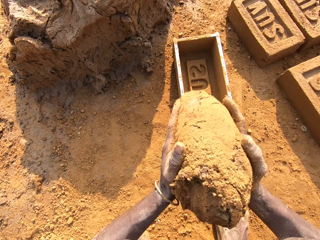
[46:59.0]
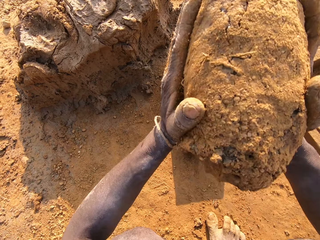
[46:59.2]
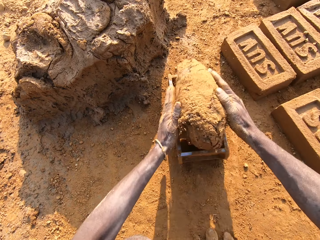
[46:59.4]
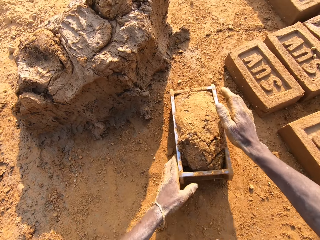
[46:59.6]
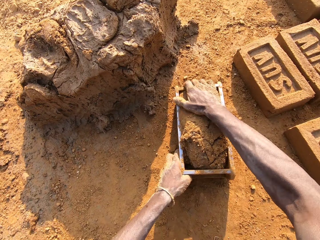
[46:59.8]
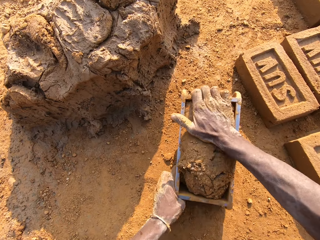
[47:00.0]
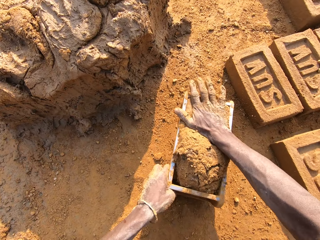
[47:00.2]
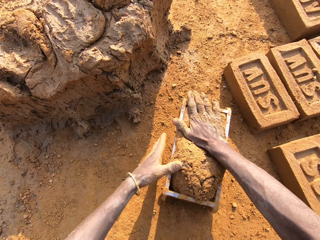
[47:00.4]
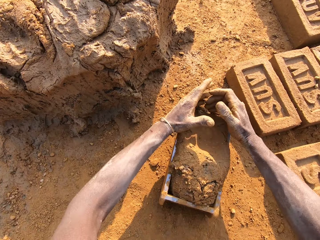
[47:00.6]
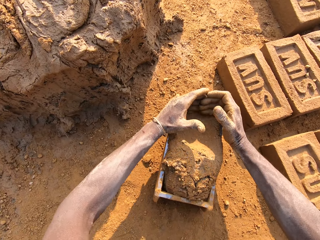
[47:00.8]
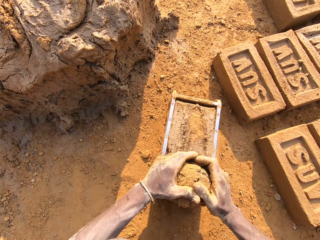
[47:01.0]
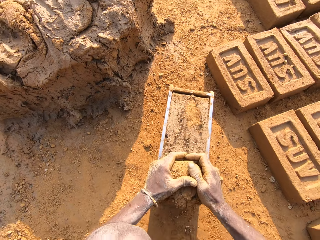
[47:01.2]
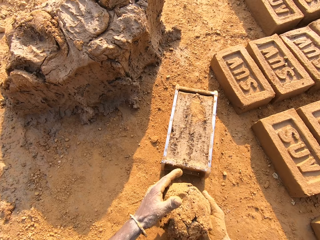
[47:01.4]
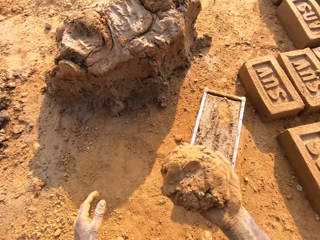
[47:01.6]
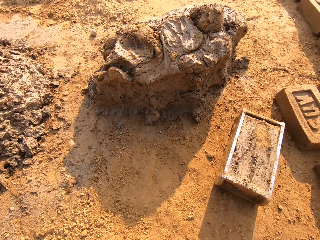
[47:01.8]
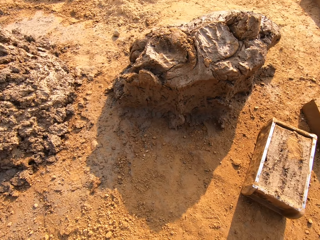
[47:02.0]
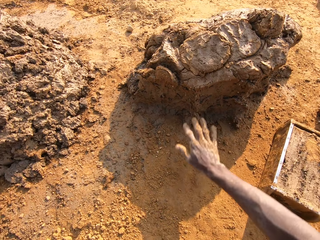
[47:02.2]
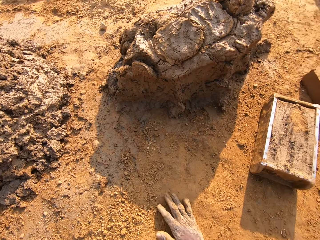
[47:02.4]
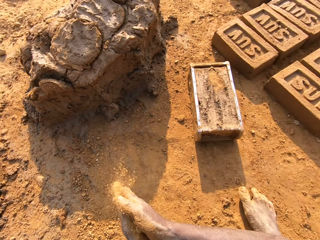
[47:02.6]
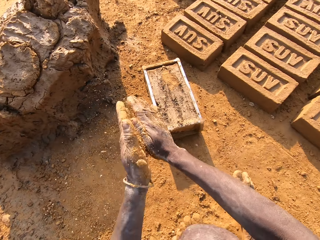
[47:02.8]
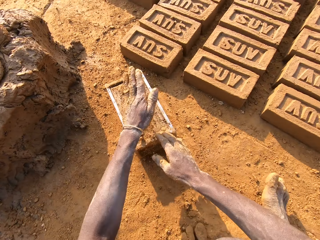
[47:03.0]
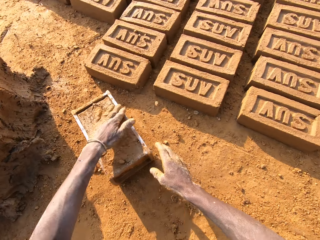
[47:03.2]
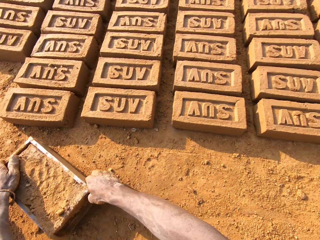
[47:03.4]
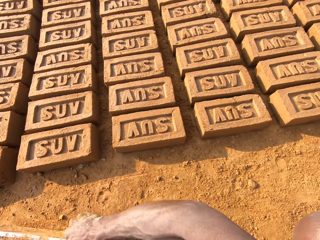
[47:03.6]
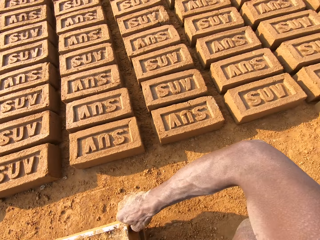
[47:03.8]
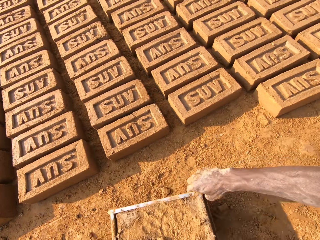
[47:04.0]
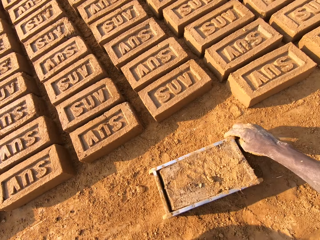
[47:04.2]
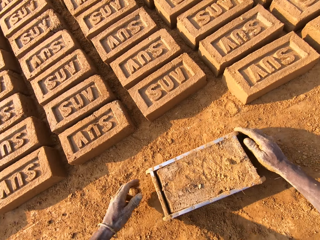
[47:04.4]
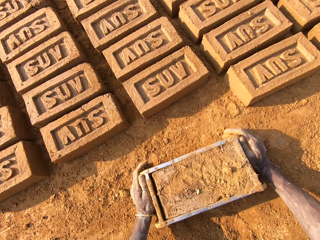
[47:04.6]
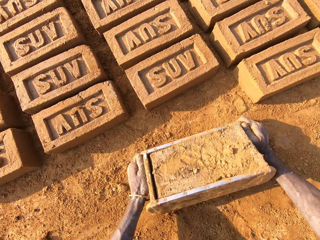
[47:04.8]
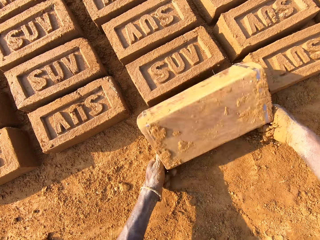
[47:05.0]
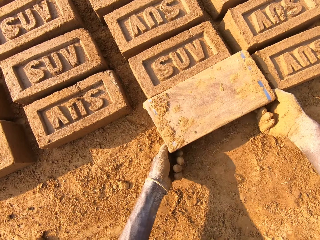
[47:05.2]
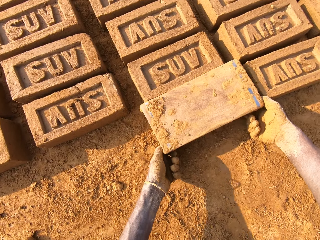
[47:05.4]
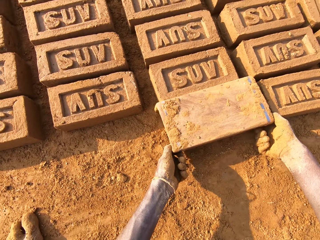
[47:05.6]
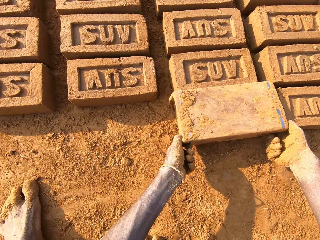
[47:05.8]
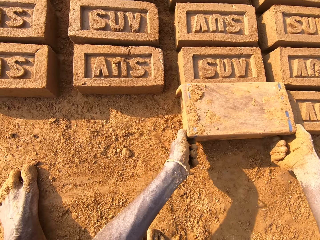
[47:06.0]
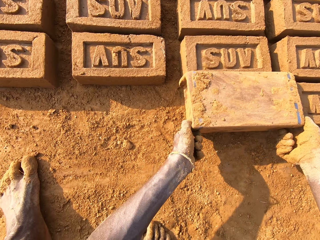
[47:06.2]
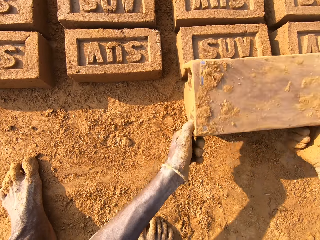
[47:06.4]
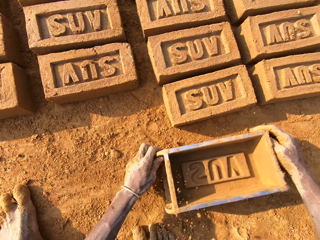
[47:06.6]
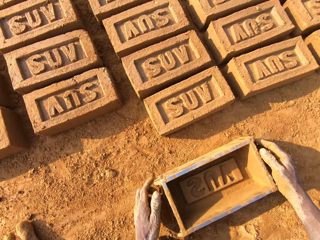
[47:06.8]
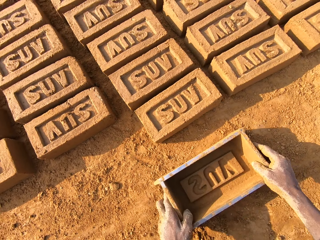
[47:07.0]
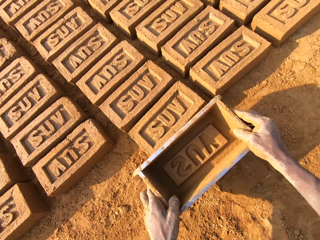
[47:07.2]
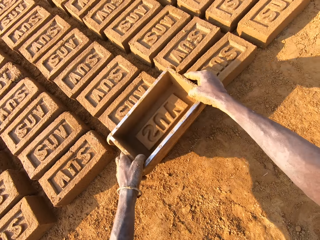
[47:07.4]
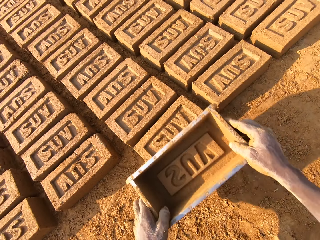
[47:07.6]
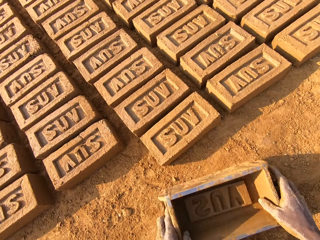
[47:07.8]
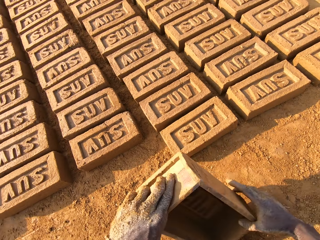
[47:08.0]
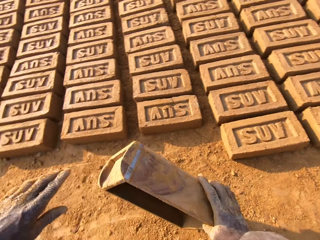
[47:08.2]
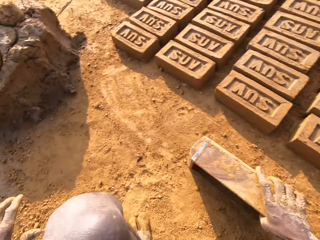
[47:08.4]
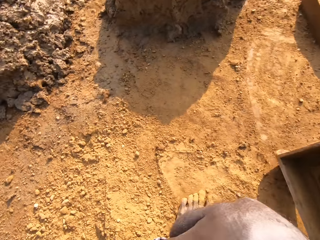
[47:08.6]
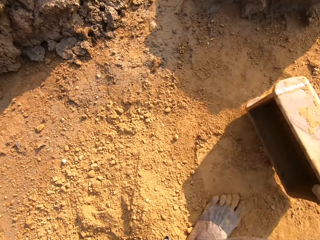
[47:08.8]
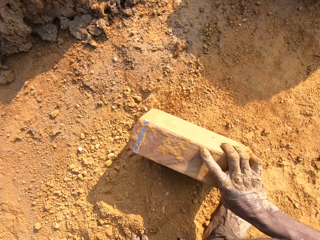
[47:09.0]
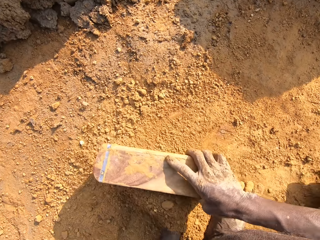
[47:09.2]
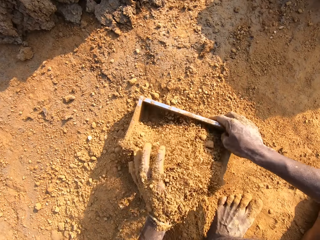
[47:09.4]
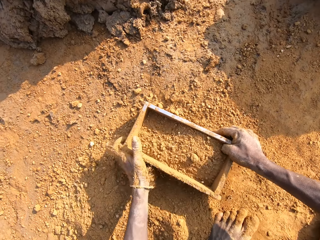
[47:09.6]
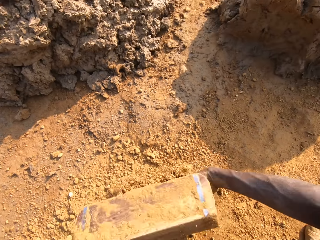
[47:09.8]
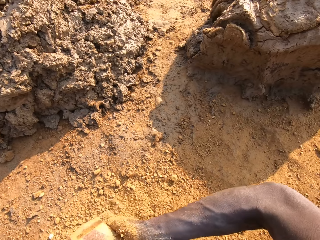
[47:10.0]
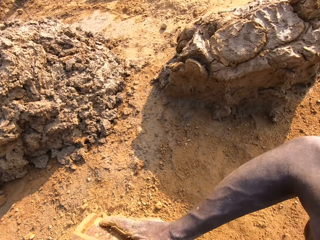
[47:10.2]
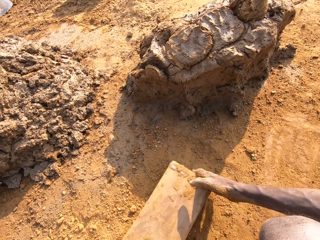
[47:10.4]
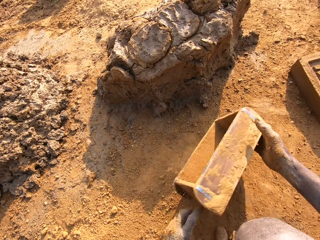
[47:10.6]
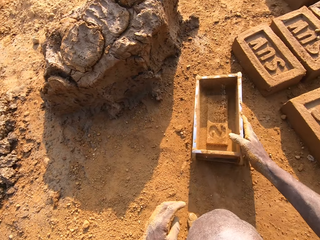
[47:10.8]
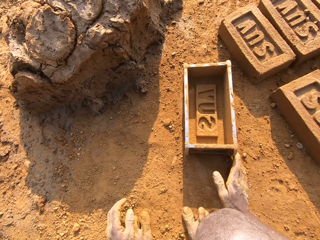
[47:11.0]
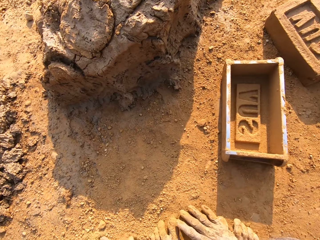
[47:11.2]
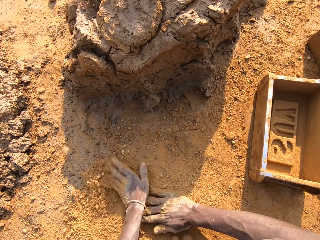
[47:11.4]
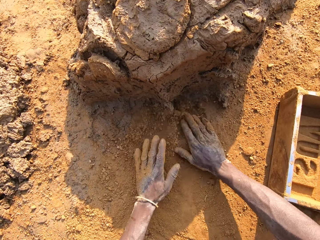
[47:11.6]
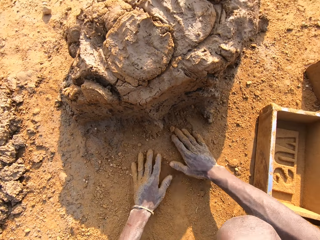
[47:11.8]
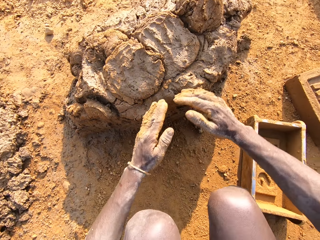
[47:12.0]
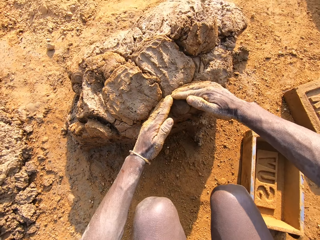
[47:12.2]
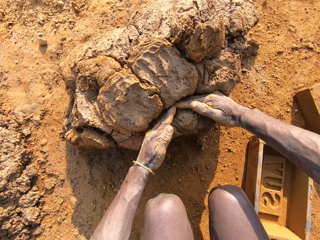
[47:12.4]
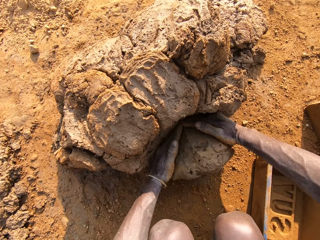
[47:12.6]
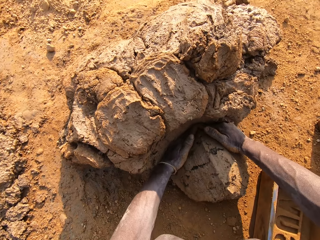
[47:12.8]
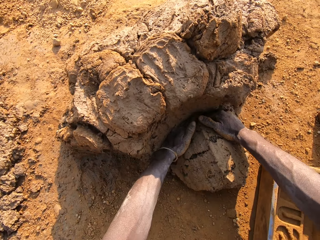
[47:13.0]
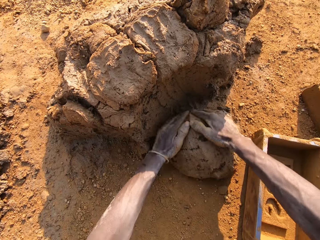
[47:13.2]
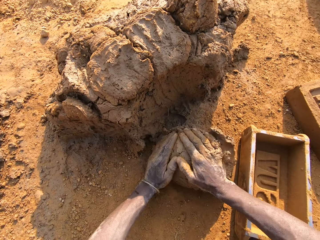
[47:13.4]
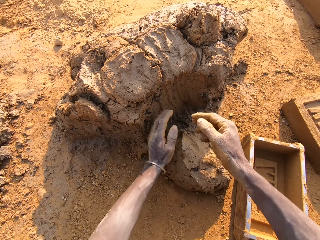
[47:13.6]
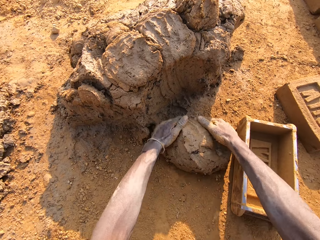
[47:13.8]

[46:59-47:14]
The camera wearer lifts mud. He slams the mortar into the brick mould or mold. He compresses the mud. He scoops excess out of it. He cuts mud from the mold. He throws the excess mortar on the pile of mortar. He picks the clay from the ground. He wipes his hands with soil. He sprinkles the clay on the brick mould and picks up the brick mould. He holds the mud in the mold and carries the mold on the ground. He turns the mold. He empties a brick to the ground. He lifts the mold. He drops the brick mould on the ground. He picks up the brick mould from the ground. He holds the brick on the ground with the mold, moves the mold off the brick and scoops soil with the mold. He puts clay in the brick mould. He empties the clay to the ground. He drops the brick mould on the ground near the mud. He rubs his hands on the clay. He scoops mortar from a pile of mortar on the ground.

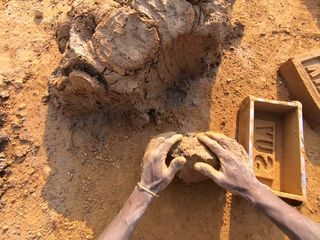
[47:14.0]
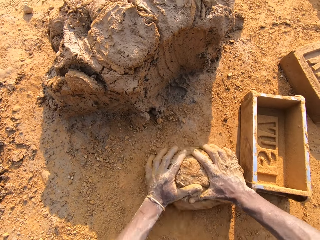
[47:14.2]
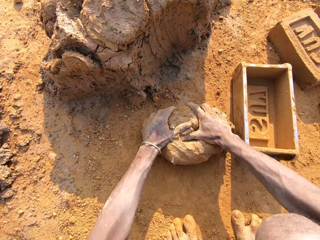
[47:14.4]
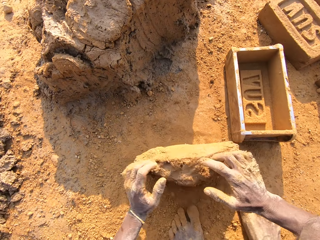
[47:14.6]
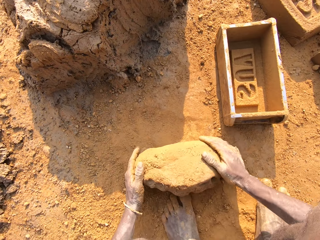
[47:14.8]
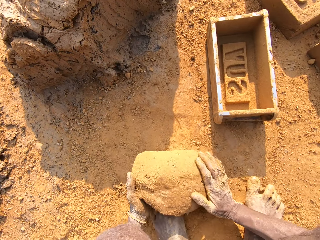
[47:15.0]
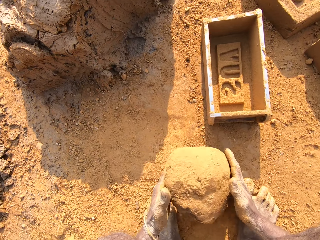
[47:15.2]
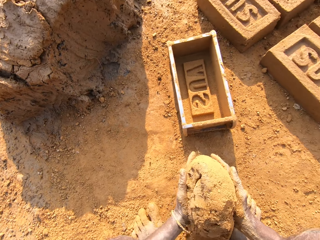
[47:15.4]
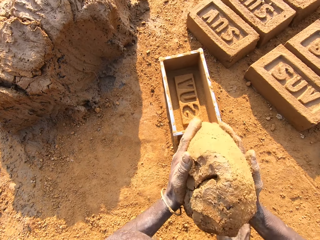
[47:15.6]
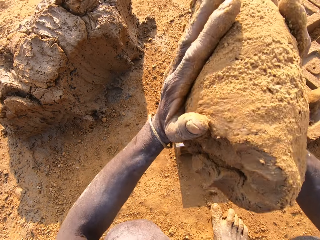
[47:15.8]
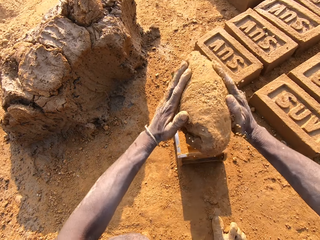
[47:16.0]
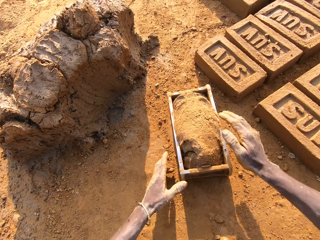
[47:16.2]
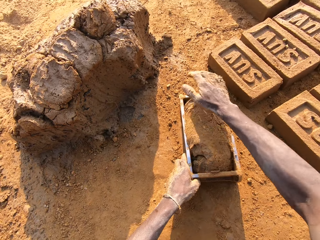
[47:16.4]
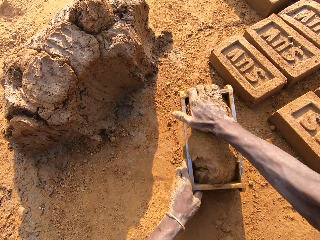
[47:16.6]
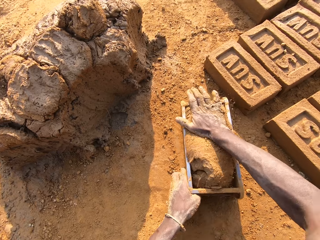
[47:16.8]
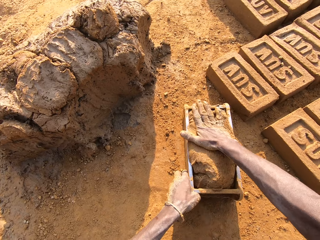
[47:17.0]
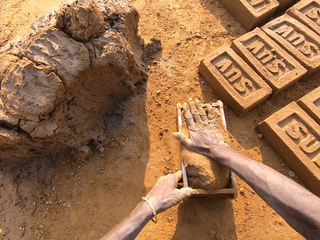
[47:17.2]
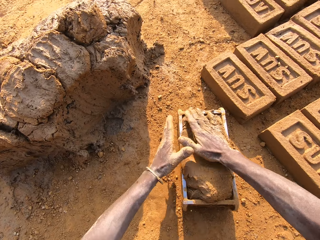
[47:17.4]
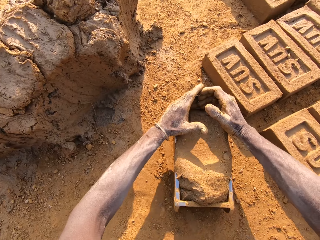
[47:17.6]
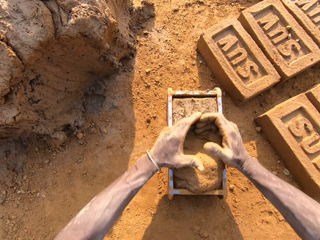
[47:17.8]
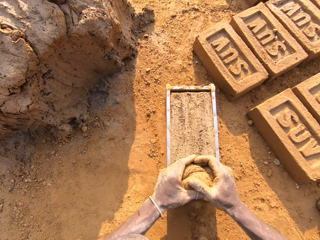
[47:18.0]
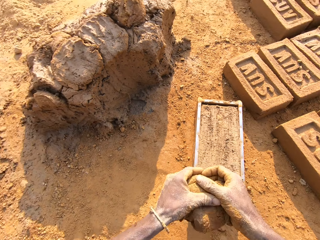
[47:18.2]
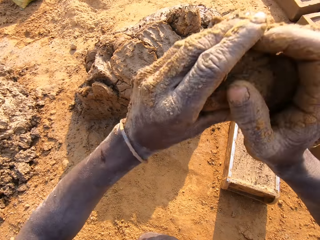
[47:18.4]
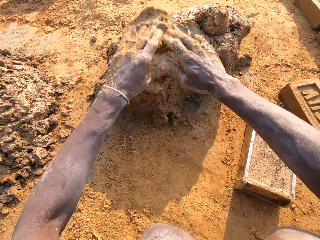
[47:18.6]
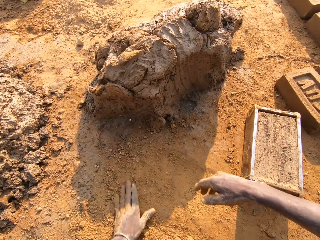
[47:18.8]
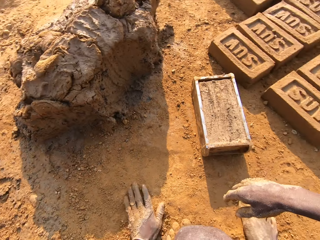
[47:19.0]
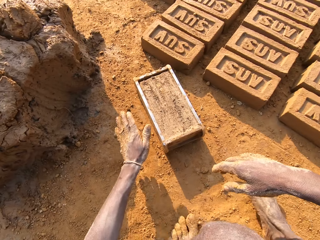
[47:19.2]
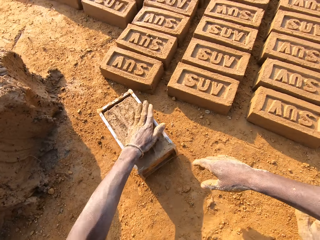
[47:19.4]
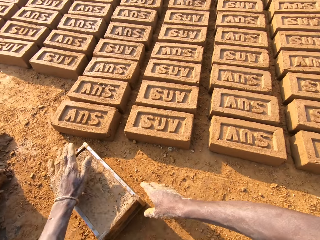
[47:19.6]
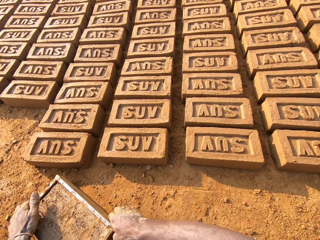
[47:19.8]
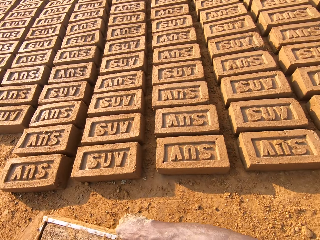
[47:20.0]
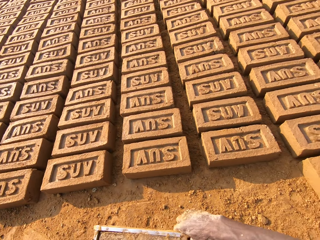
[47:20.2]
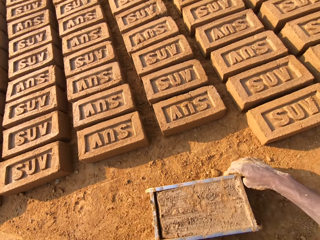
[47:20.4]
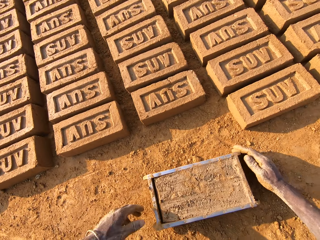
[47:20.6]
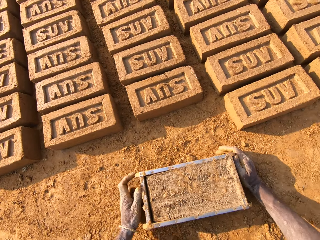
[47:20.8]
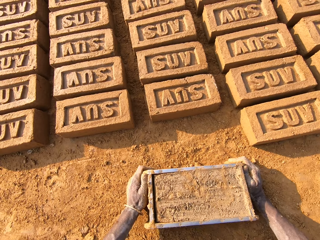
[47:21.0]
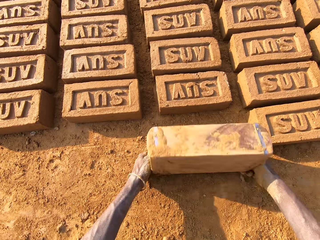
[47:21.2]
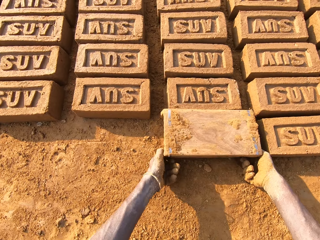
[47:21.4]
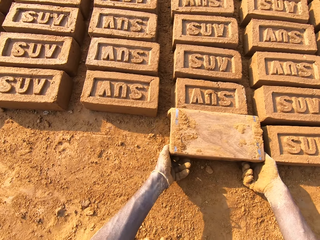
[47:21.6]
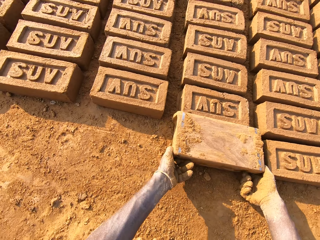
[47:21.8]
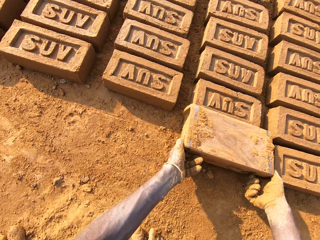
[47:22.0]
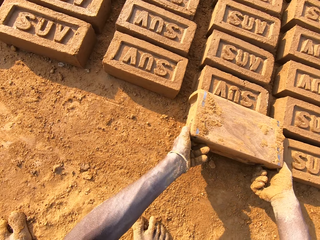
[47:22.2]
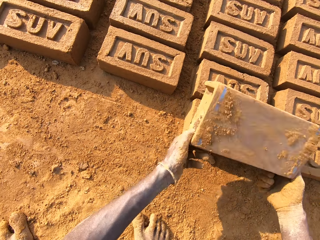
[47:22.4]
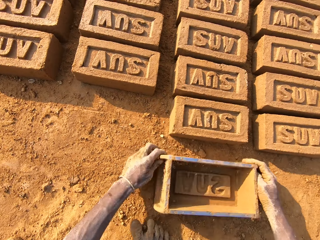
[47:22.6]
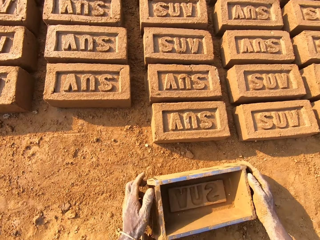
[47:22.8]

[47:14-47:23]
The camera wearer rolls mud on the ground. They mix the scooped mortar with clay. They lift the mud. They slam the mortar into the brick mould or mold. They compress the mud. They cut mud from the mold. They scoop excess out of it. They throw the excess mortar on the pile of mortar. They wipe a hand on the ground. They pick the clay from the ground. They hold the mud in the mold. They sprinkle the clay on the brick mould. They carry the mold on the ground. They pick up the brick mould. They turn the mold. They empty a brick to the ground. They lift the mold.
